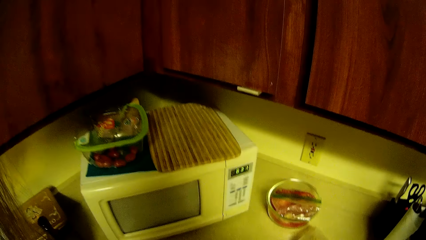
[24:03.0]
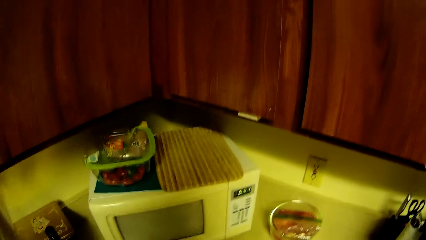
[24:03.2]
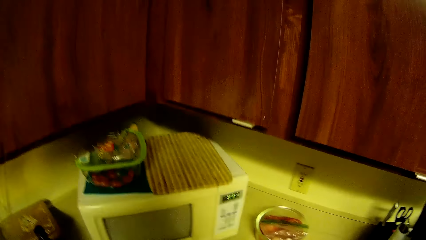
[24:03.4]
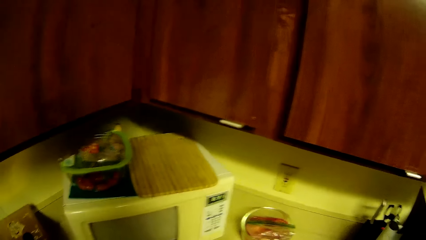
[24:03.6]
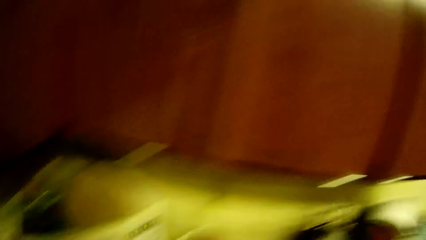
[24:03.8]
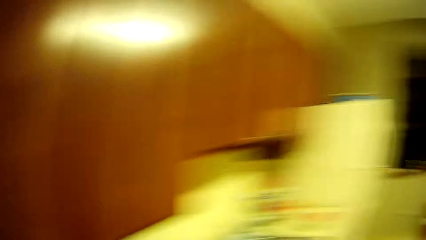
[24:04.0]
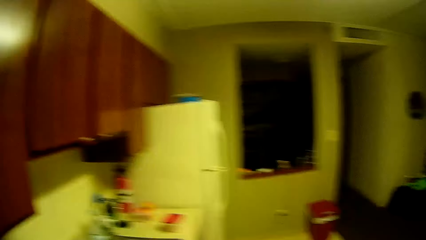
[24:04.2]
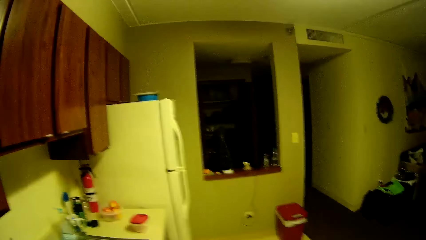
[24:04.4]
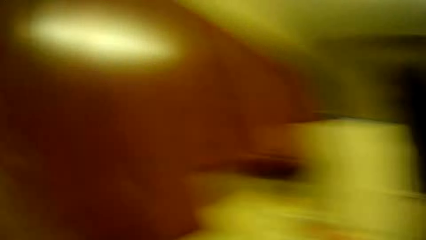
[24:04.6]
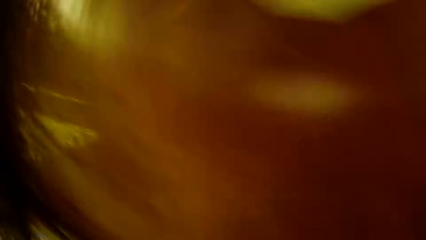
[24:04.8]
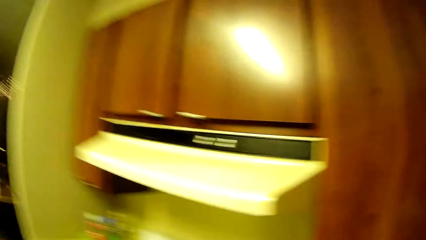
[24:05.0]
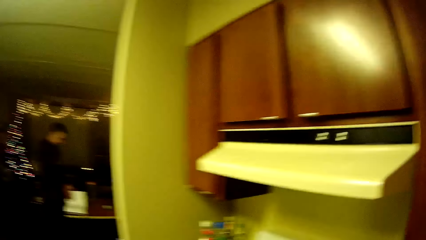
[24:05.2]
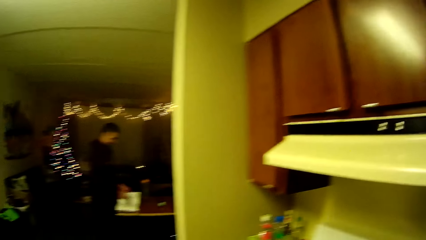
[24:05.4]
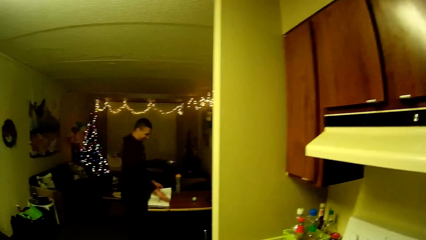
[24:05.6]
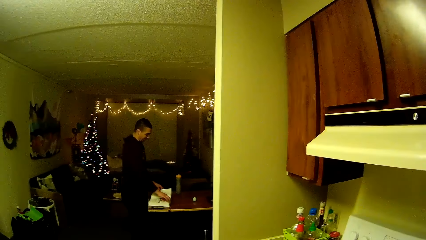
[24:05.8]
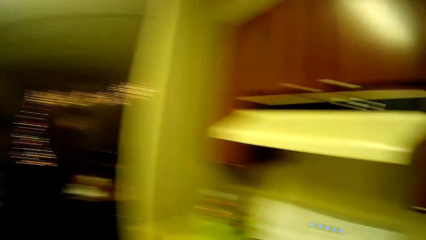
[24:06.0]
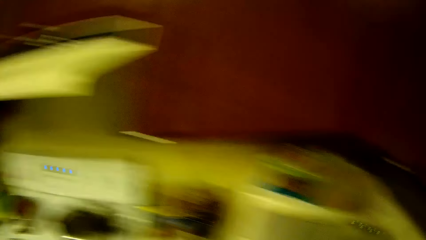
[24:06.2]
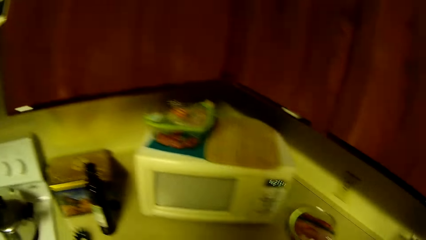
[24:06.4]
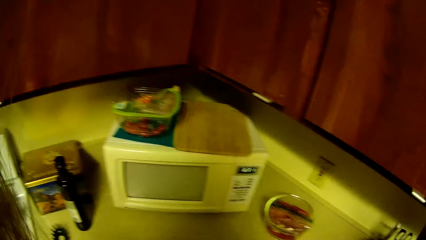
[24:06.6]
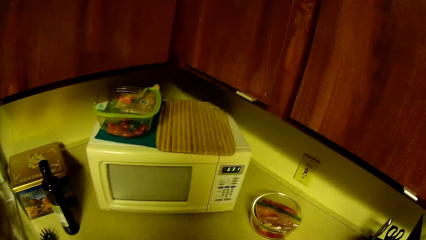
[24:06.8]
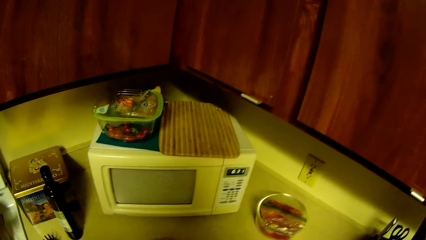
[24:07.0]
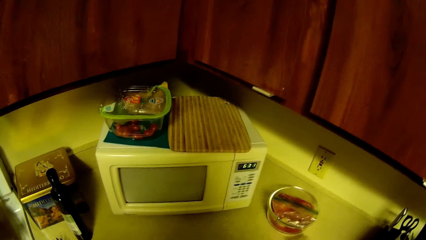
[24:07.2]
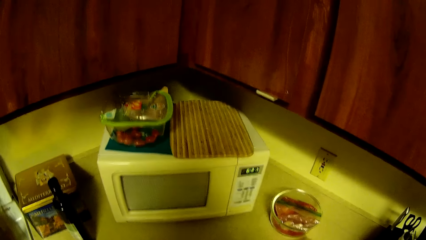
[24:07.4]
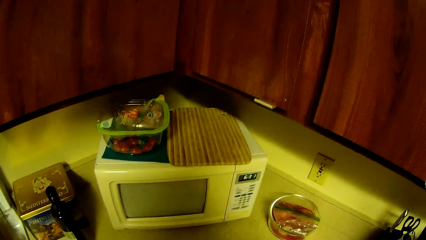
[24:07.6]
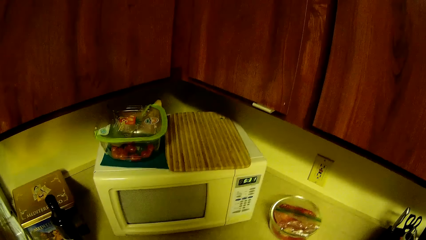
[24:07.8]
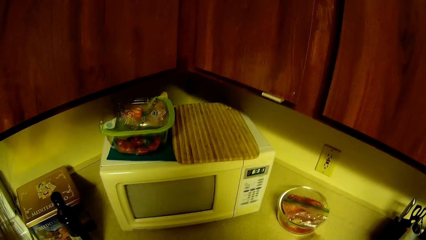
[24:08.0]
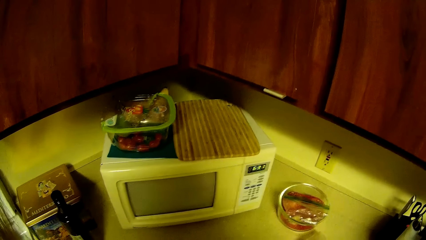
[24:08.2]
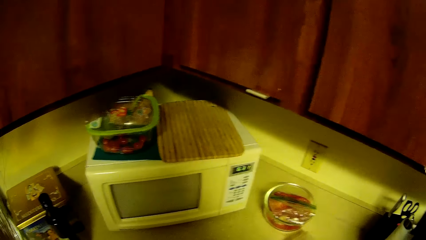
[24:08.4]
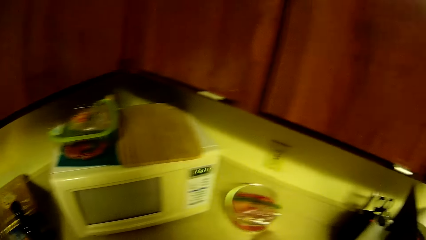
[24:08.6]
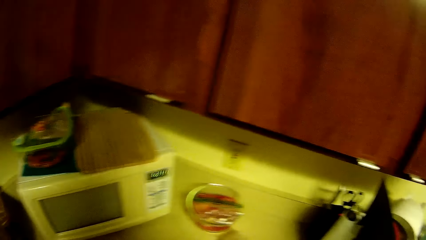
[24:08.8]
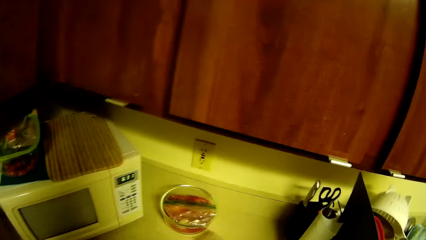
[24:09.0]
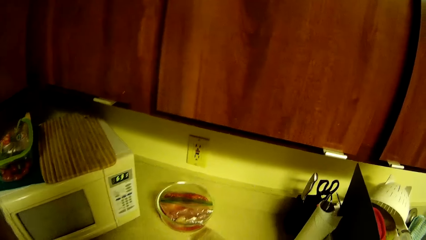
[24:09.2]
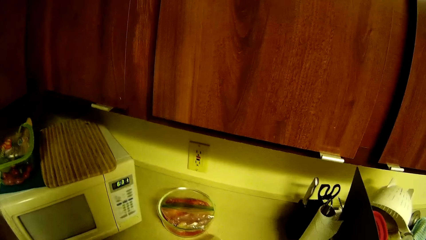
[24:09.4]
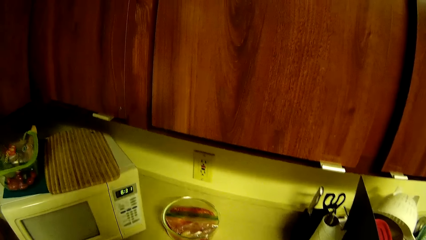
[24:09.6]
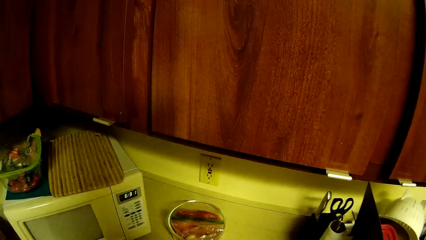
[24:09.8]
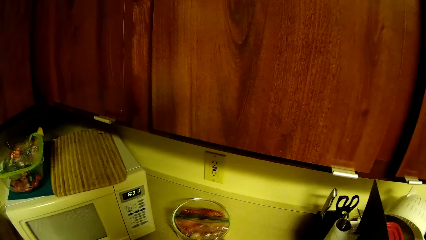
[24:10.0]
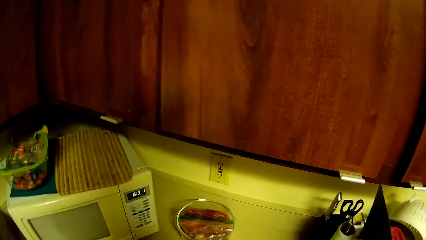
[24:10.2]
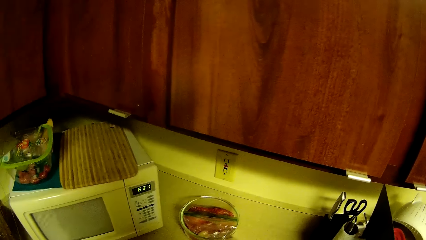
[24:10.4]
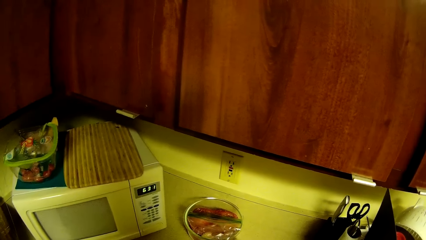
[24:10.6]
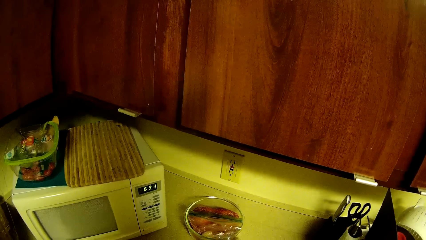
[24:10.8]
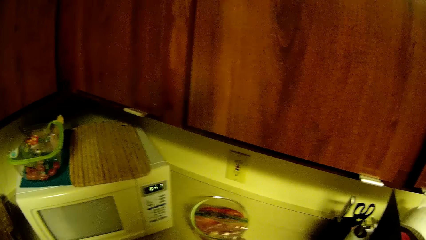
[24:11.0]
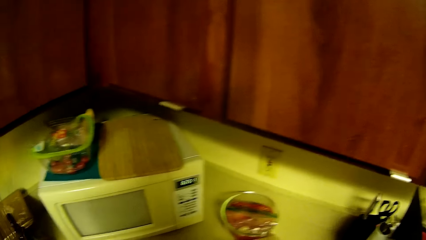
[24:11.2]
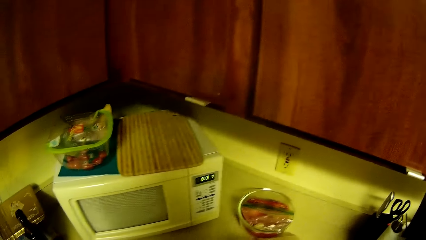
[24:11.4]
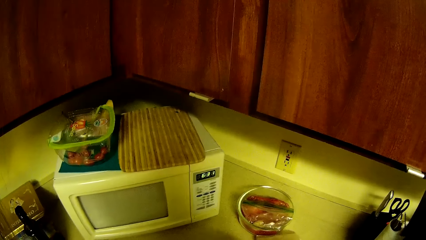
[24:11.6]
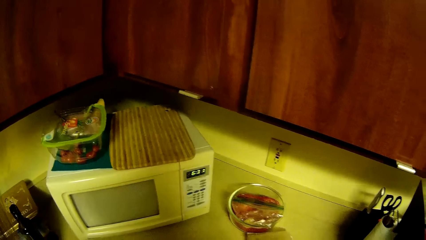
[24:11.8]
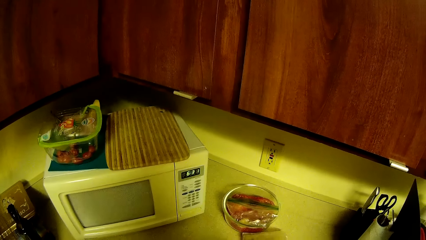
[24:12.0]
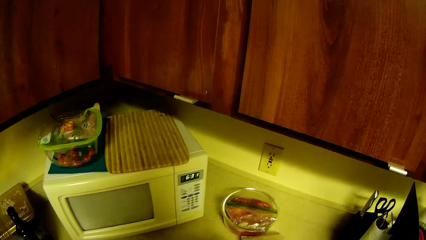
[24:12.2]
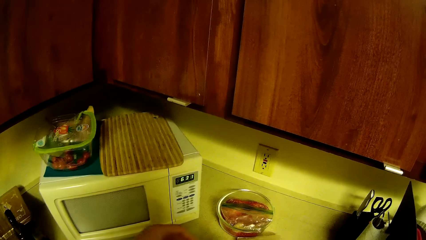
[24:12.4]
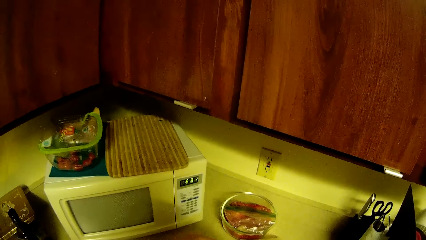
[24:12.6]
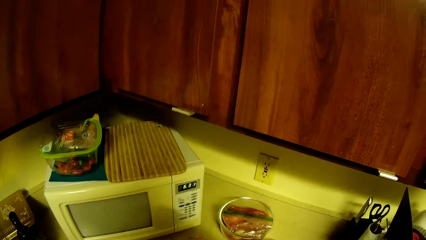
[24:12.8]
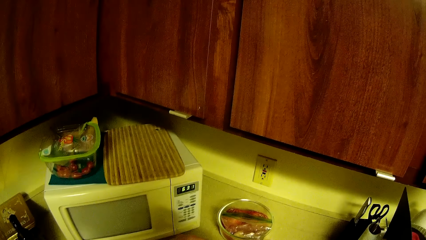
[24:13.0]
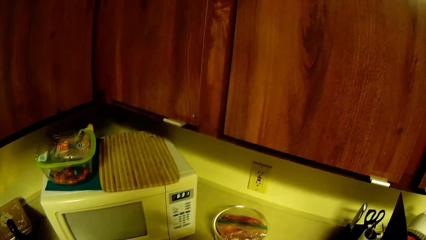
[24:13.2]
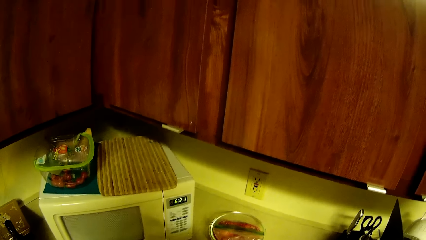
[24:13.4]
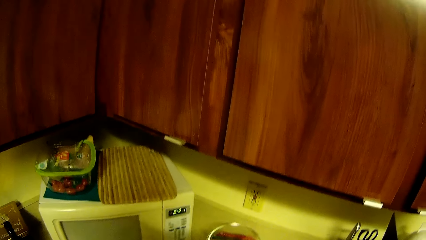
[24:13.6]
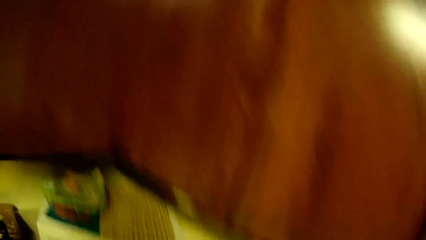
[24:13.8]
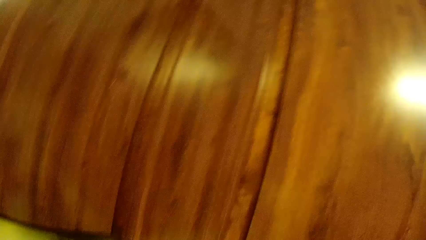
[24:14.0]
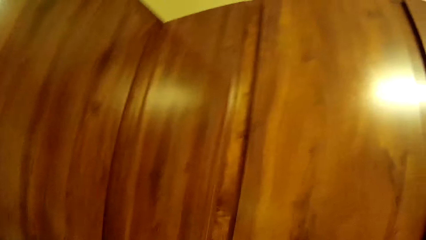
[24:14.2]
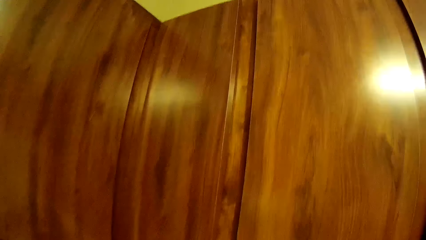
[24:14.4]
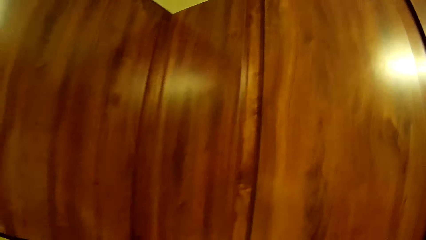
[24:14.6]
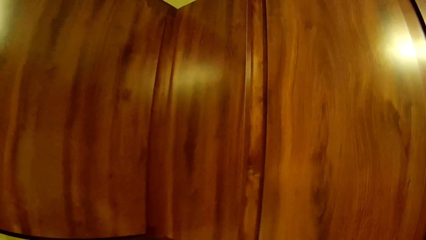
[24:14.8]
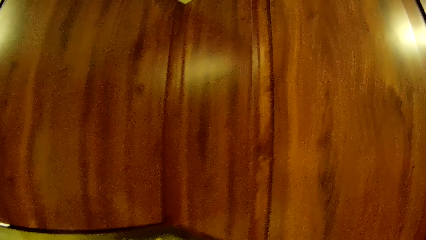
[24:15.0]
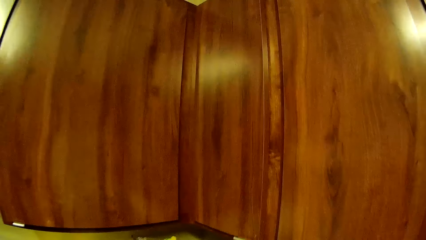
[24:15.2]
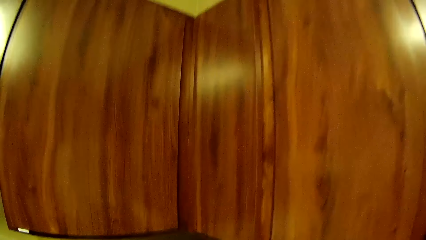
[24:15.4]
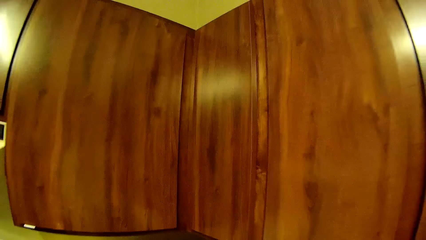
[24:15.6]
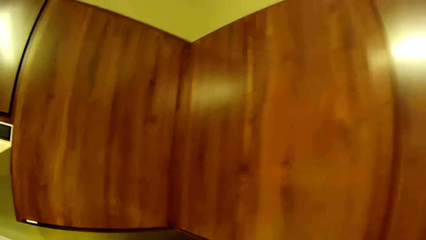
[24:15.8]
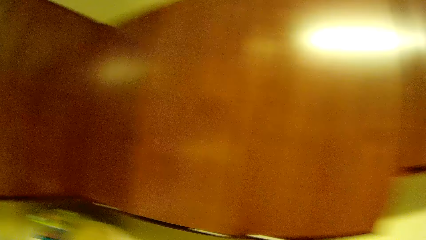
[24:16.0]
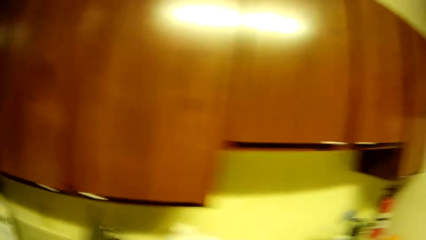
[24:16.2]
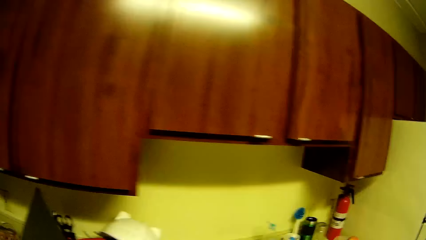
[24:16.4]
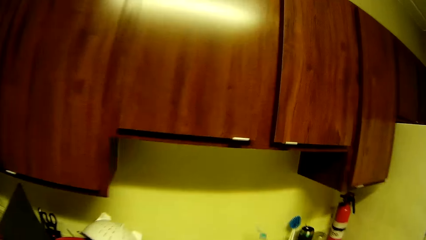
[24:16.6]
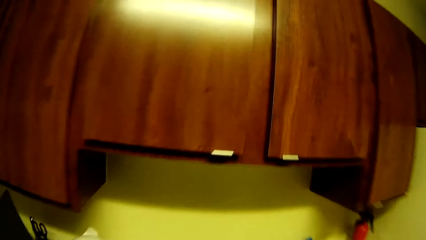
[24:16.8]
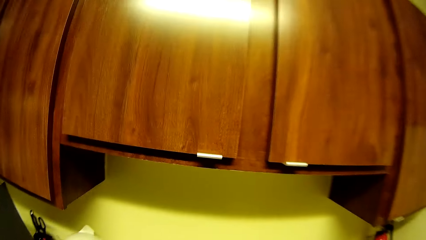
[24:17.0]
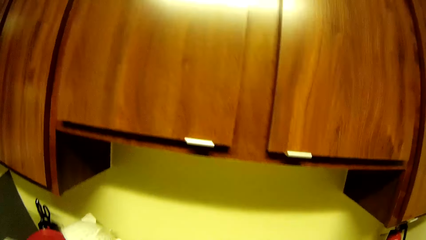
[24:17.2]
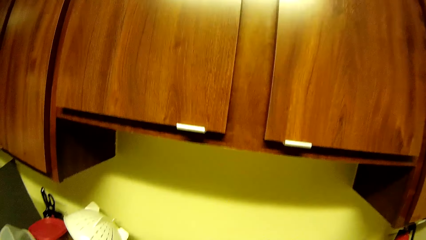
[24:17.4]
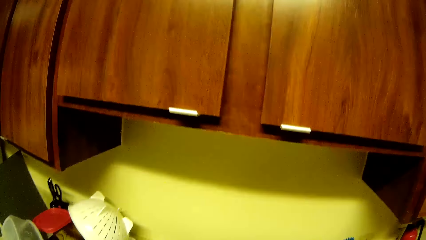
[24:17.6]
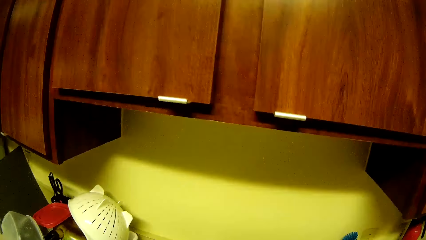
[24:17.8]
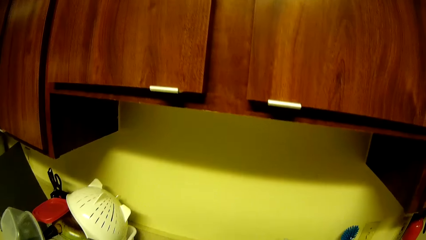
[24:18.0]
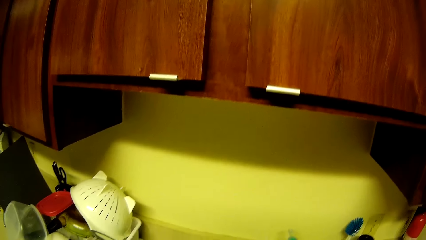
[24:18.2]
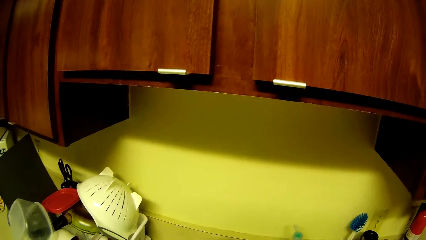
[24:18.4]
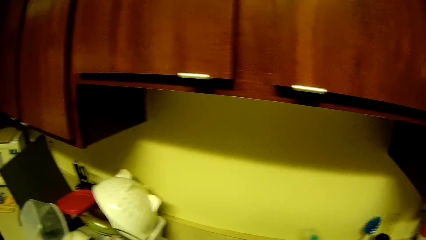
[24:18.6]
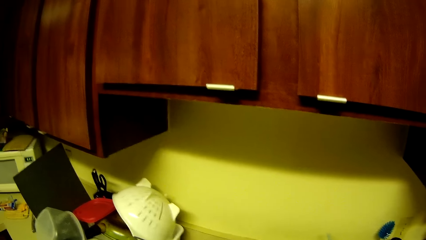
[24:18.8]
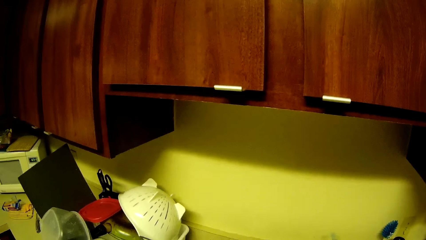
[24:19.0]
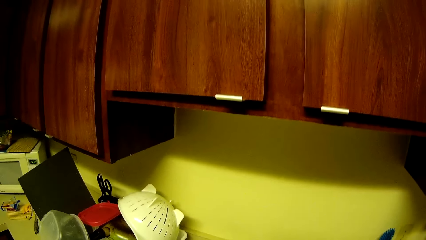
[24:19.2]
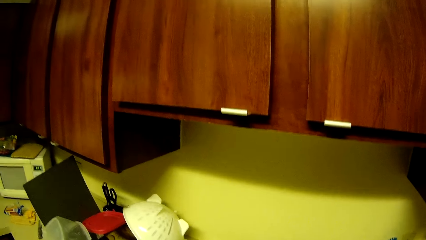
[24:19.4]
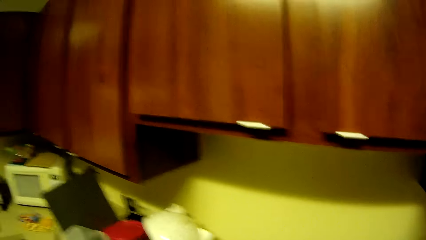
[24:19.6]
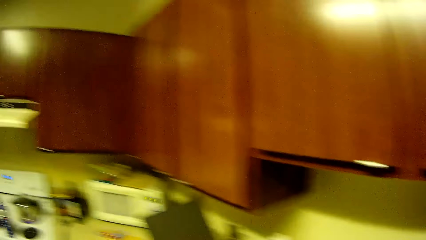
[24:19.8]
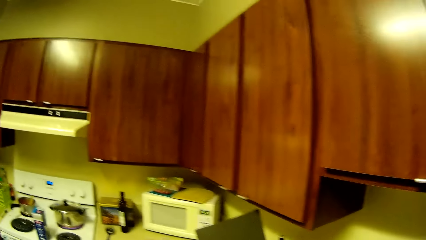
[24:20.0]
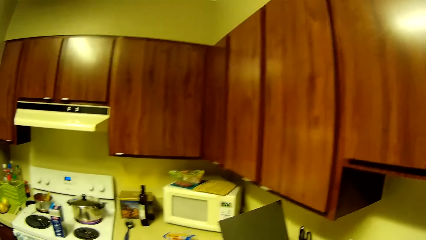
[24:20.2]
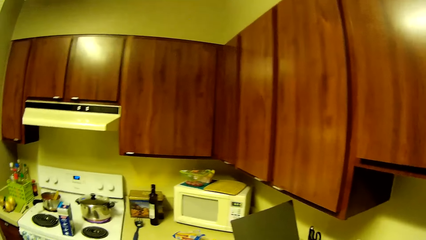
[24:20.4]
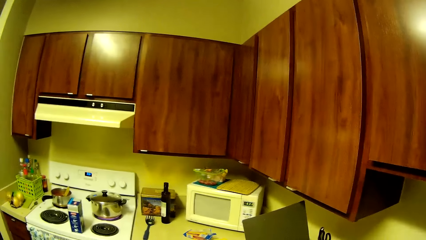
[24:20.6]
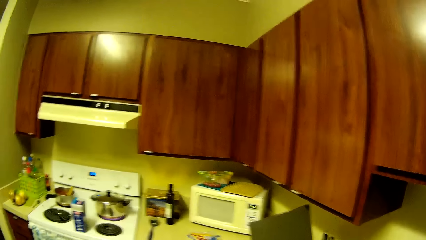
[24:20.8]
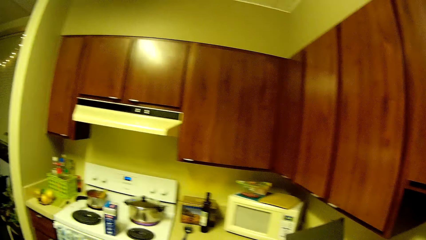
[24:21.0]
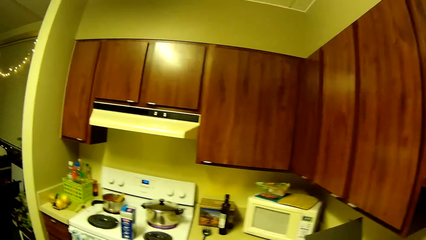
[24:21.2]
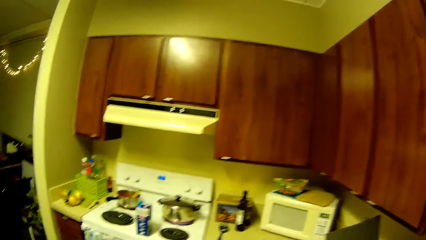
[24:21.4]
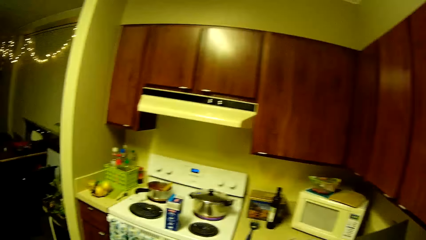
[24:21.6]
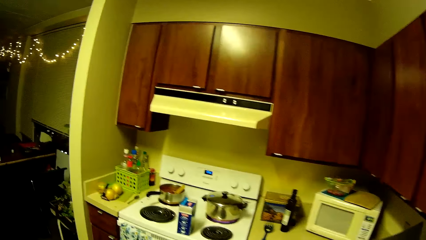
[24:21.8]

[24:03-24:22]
The camera wearer looks around the kitchen. A man opens a book on a table with both hands. The man reads the book. The camera wearer turns around. They look around. They move around the kitchen.
